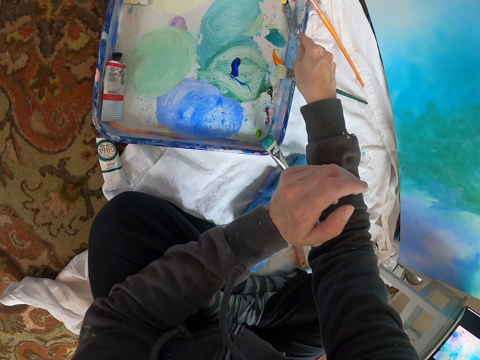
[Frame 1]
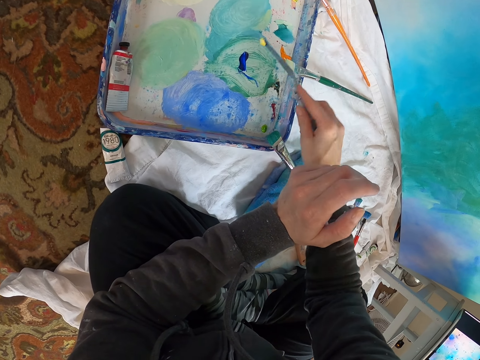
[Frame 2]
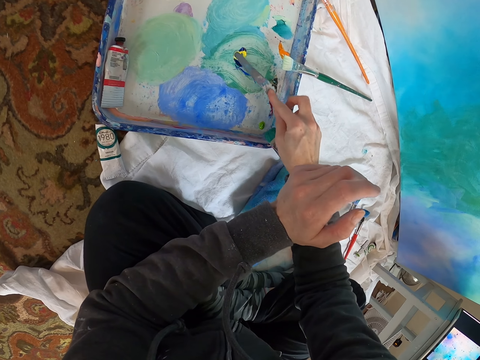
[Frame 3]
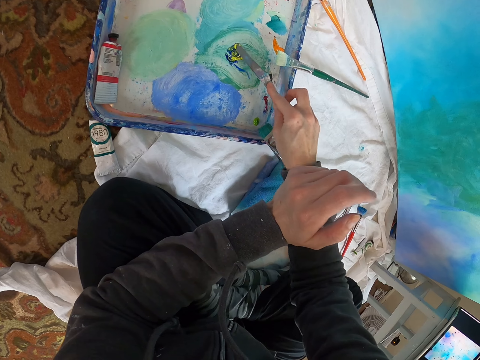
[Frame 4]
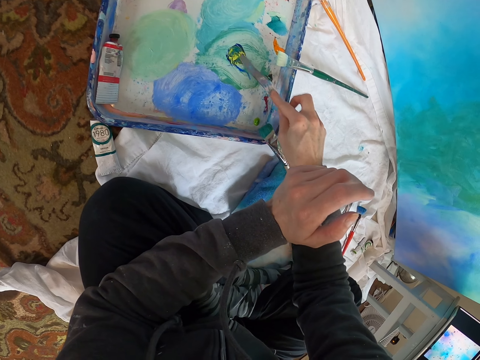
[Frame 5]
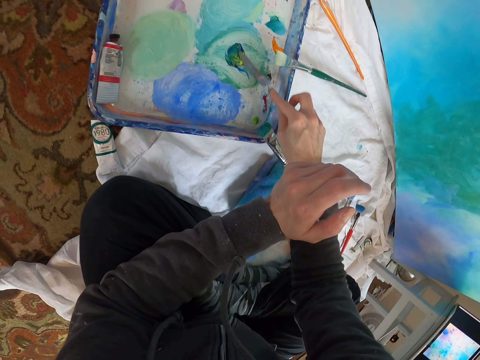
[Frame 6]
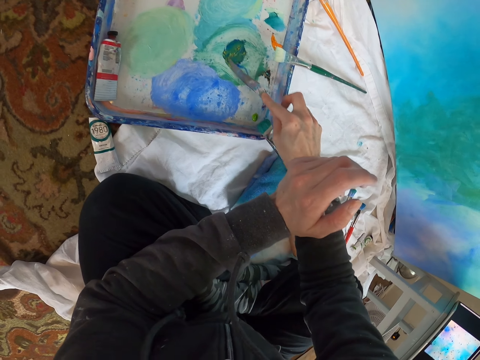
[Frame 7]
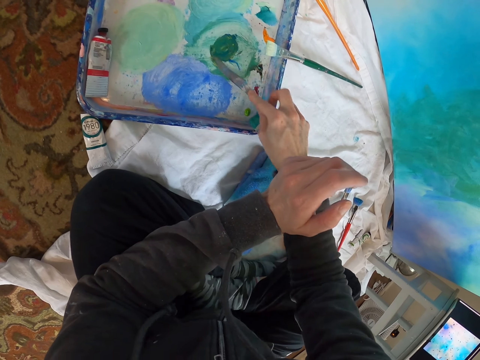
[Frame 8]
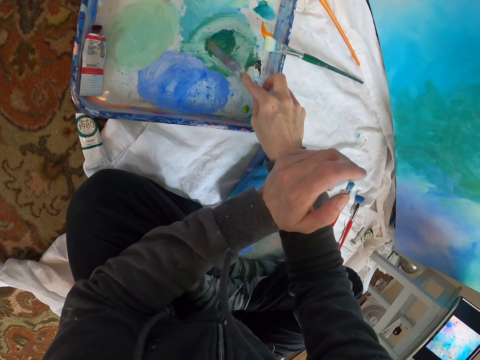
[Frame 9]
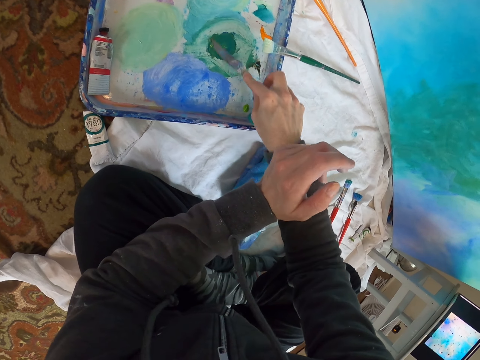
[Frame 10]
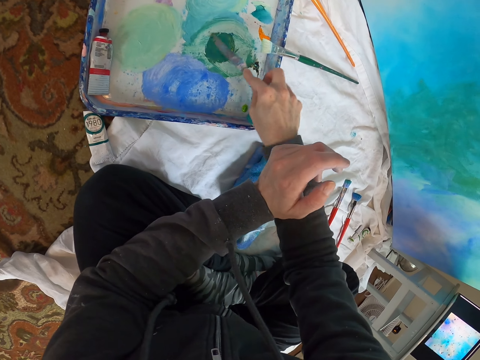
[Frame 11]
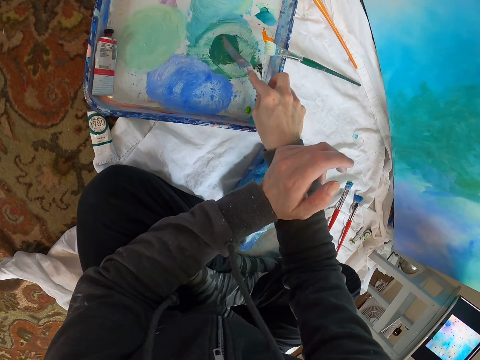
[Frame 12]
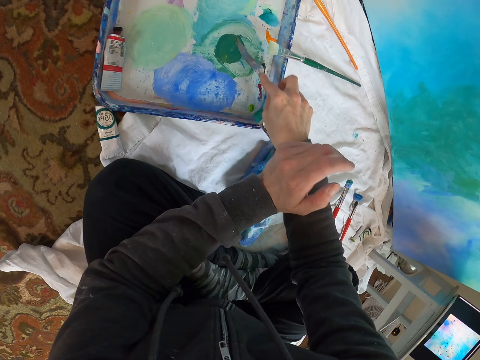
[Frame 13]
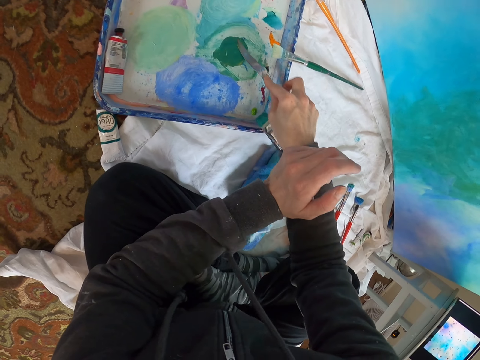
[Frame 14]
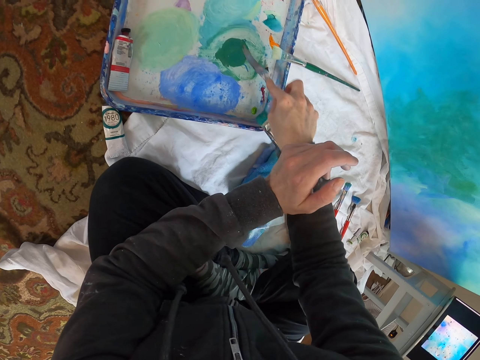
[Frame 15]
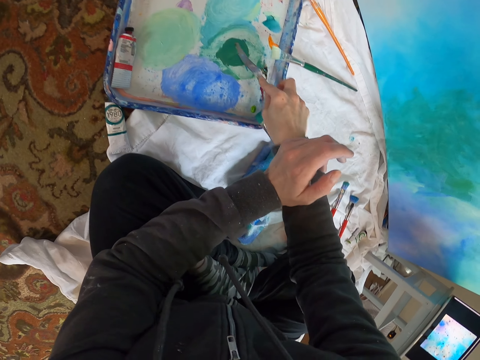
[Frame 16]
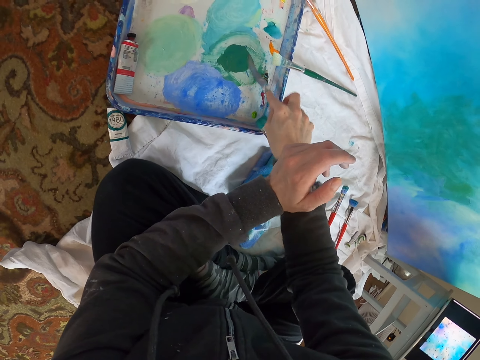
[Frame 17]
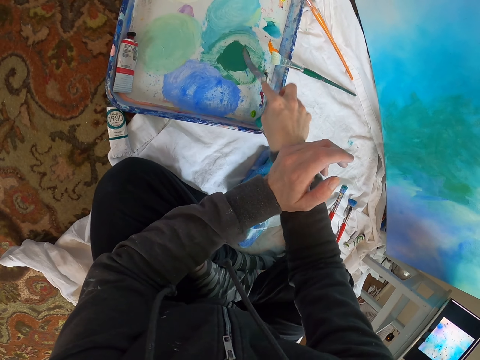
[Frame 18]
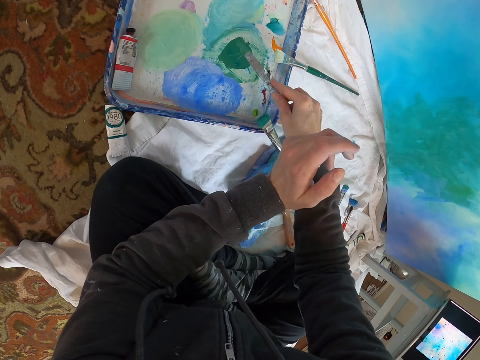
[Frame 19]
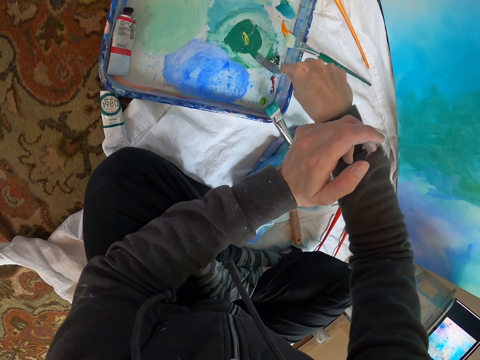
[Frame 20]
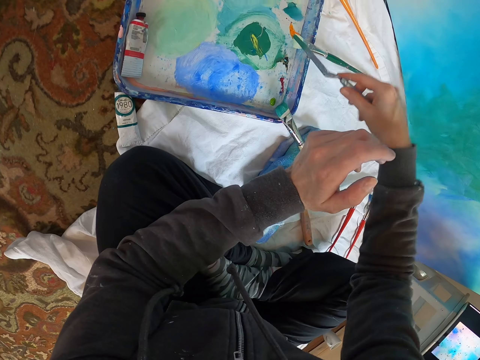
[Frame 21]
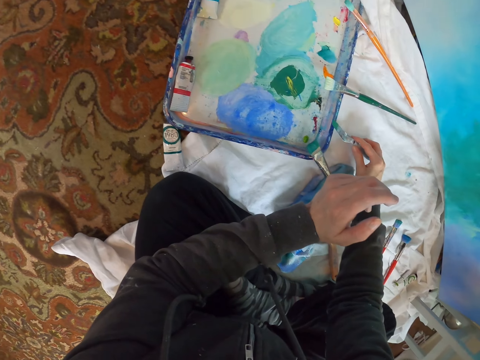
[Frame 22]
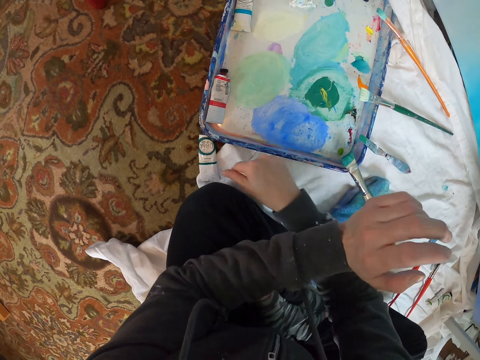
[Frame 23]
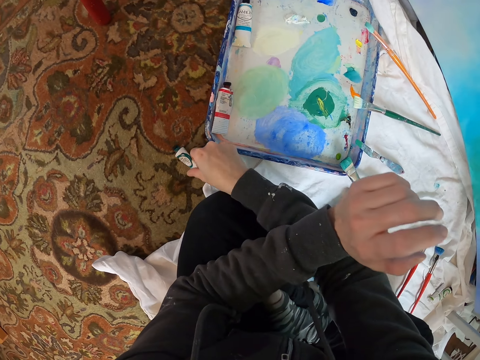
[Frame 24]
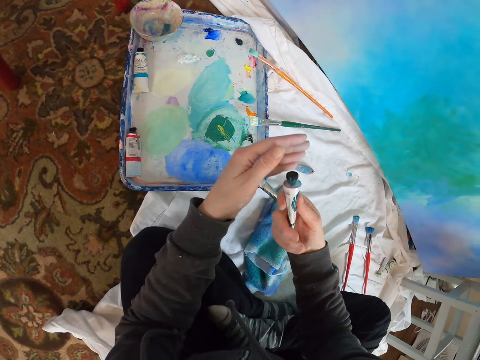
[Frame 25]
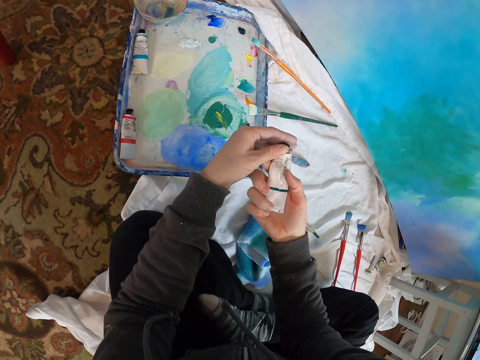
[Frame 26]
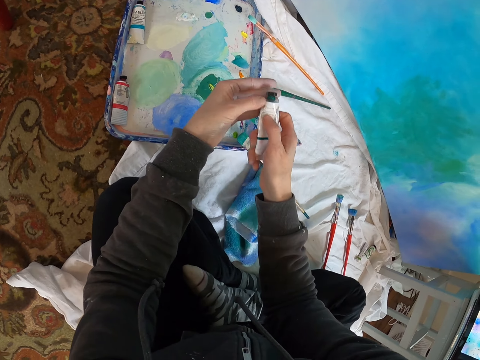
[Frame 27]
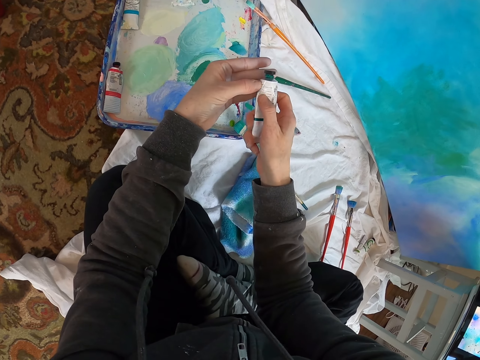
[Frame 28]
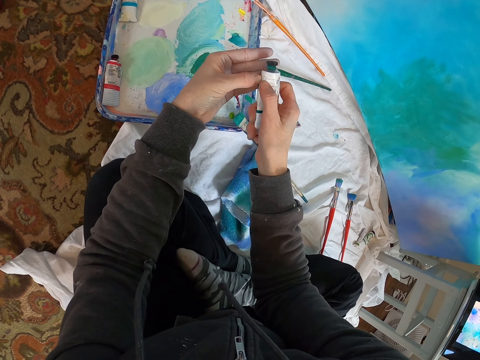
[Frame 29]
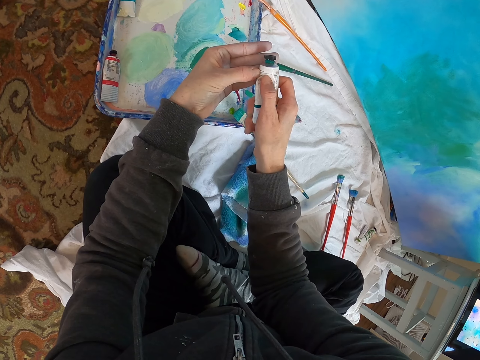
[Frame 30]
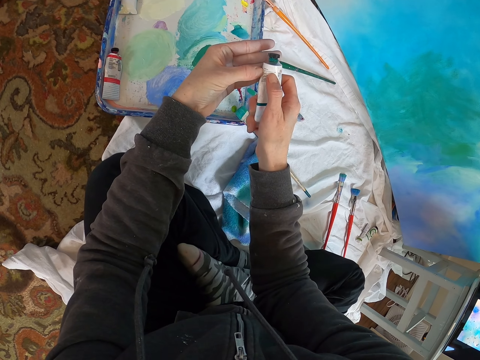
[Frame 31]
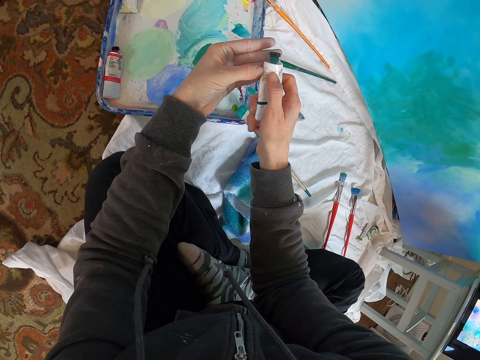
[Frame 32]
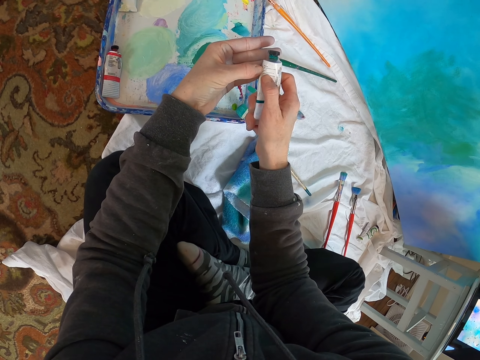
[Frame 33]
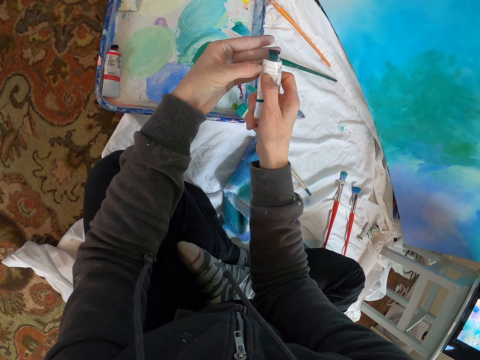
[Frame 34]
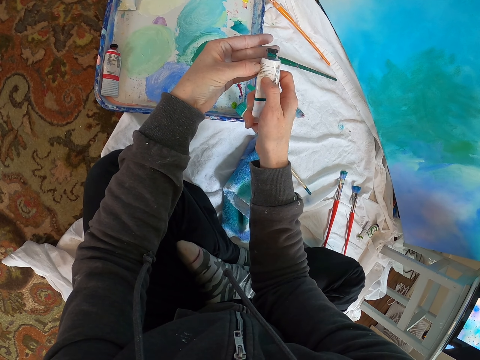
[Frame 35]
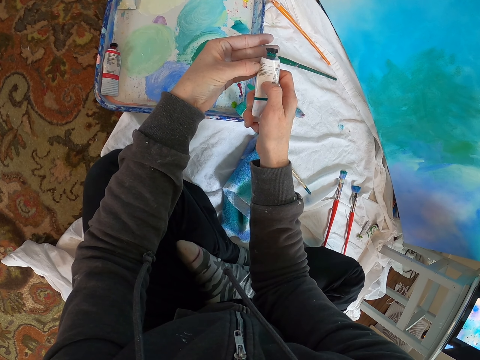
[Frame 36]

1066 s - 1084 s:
The camera wearer rubs the paint with a knife. They move the knife. They stir the paint with the knife. They lift the knife. They place the knife against the paint tray. They move the right hand. They pick up an acrylic paint bottle. They look at the acrylic paint bottle.

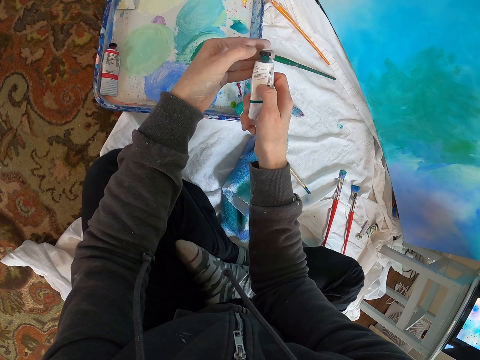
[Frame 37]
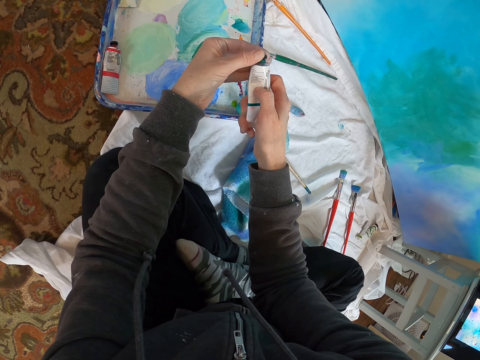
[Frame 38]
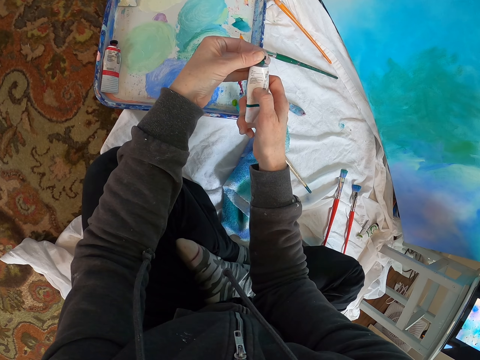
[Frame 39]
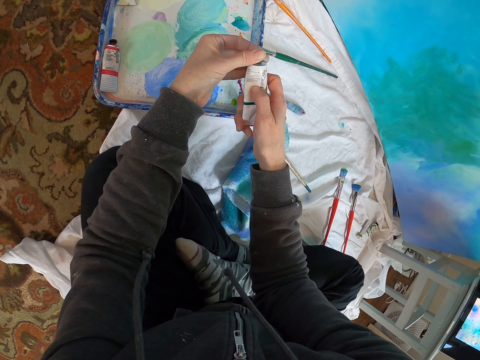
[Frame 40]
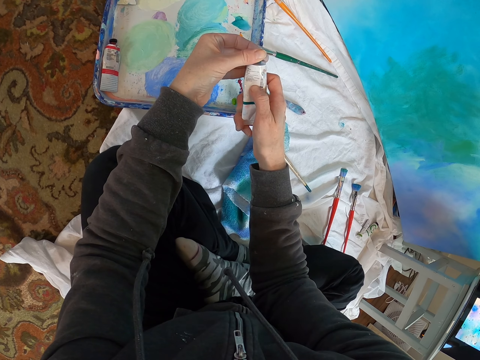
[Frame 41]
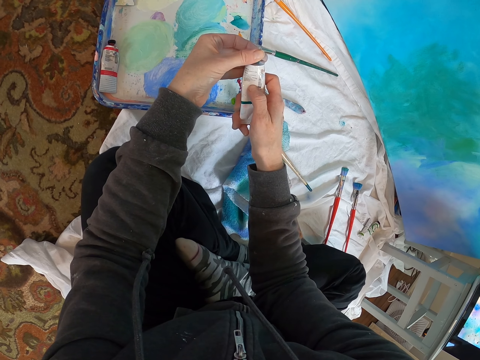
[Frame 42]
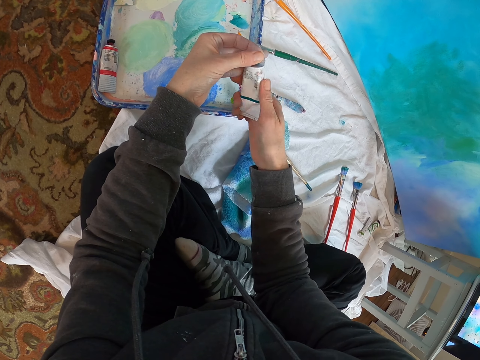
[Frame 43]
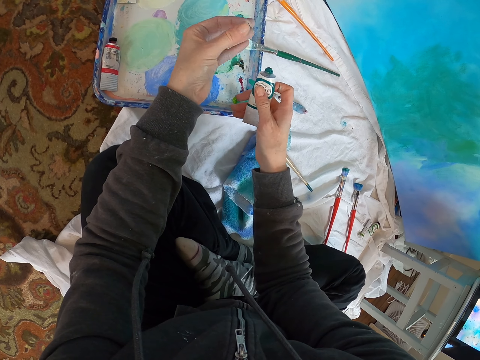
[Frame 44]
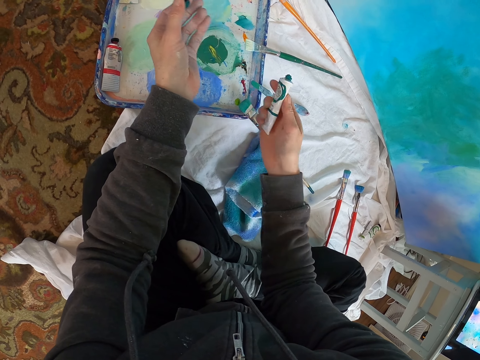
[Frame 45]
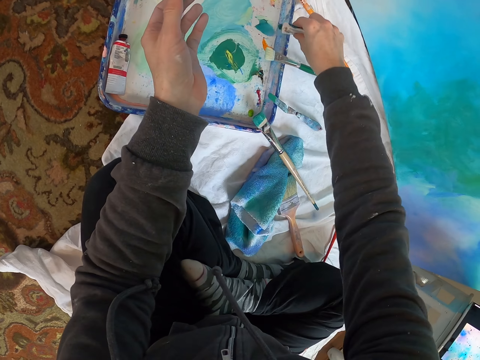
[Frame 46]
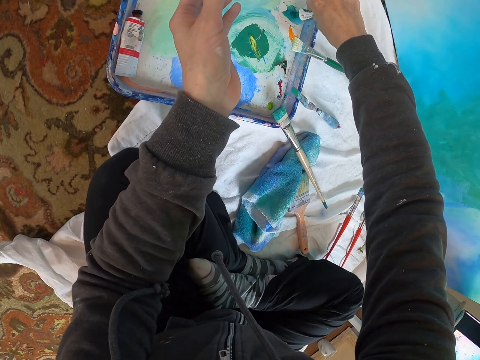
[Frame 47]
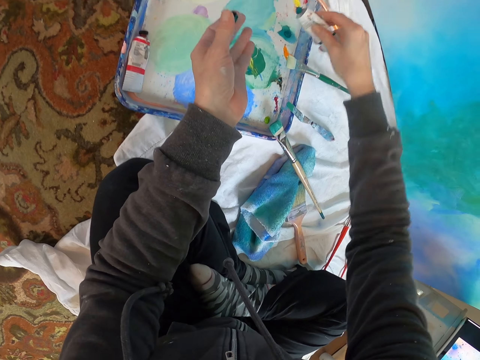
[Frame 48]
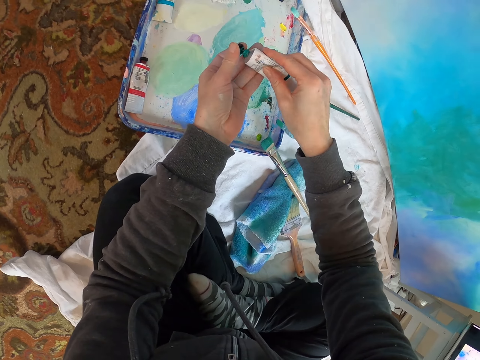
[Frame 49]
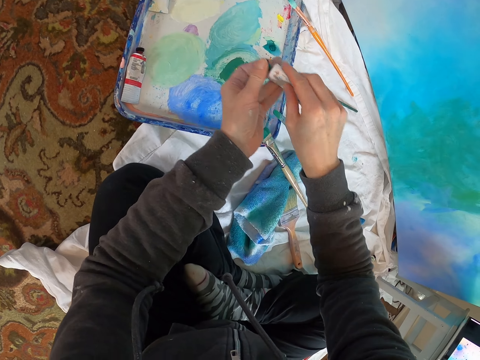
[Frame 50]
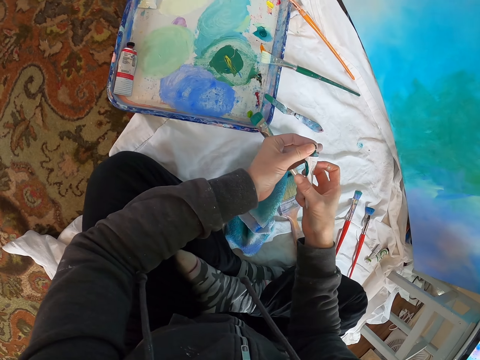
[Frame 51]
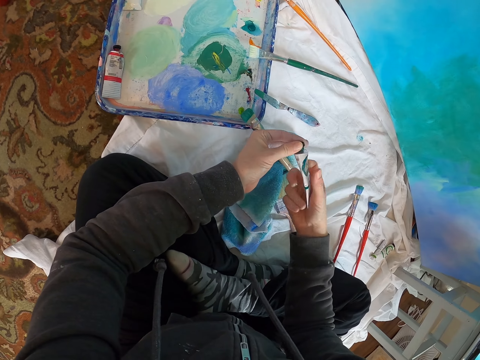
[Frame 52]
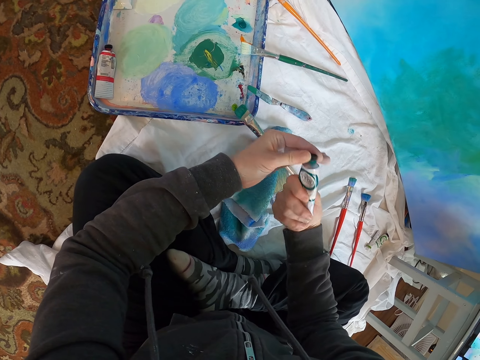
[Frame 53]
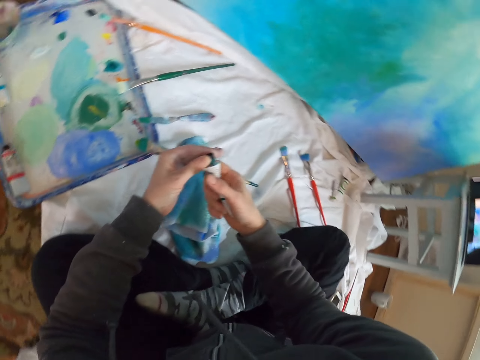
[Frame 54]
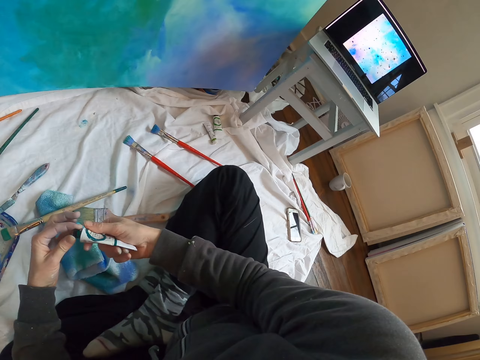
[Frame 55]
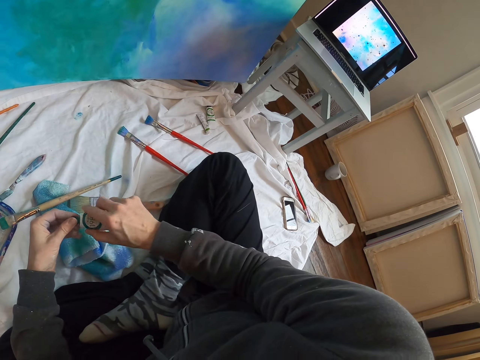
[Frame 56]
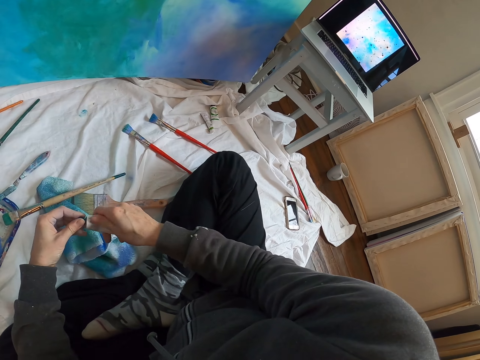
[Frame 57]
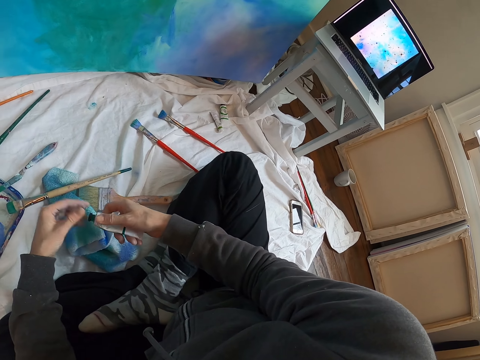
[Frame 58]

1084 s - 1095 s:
The camera wearer opens the acrylic paint bottle. They look at the bottle. They move the right hand. They pour paint in a paint tray. They move both hands. They cork the acrylic paint bottle. They look at the laptop.
